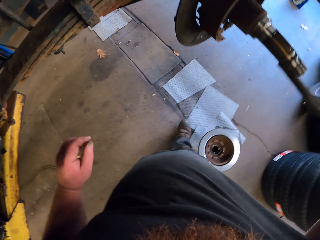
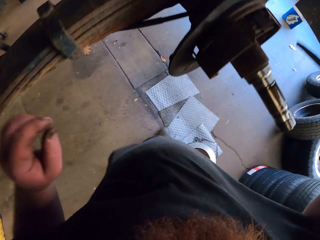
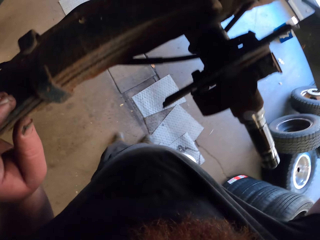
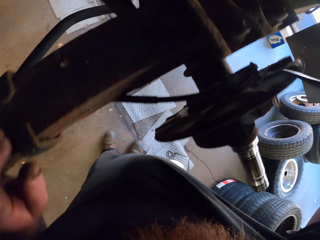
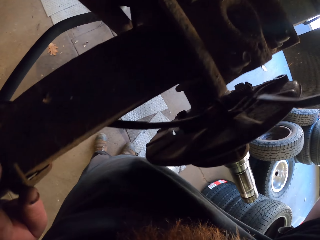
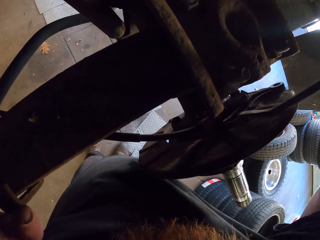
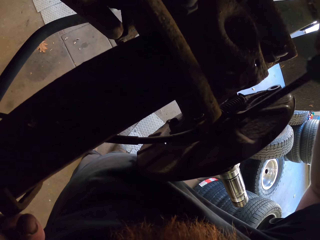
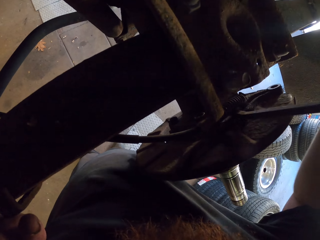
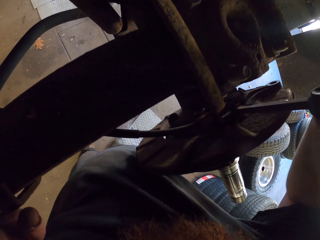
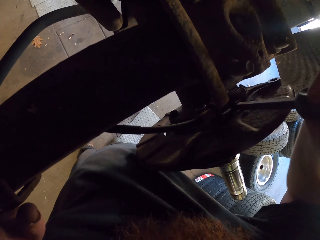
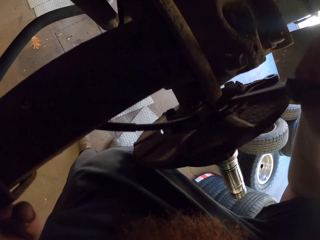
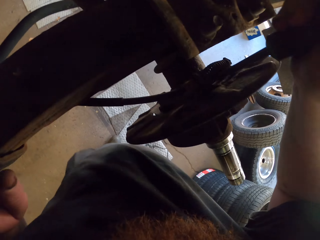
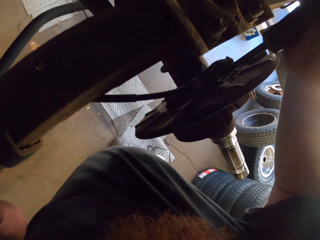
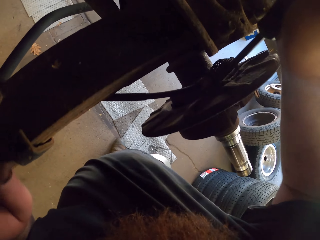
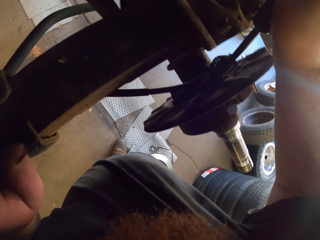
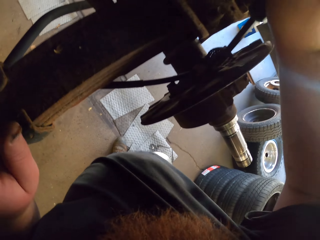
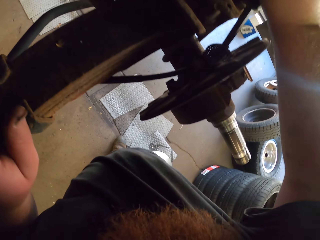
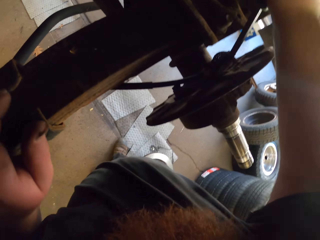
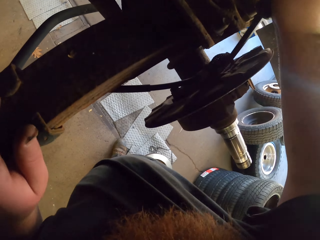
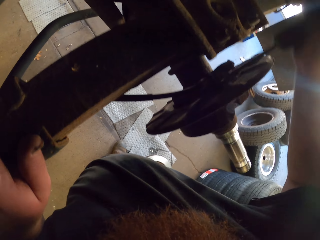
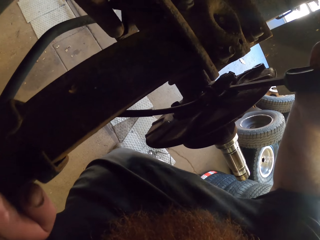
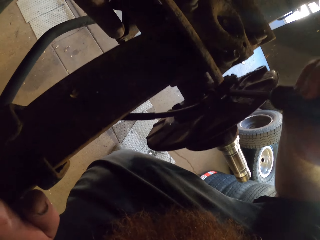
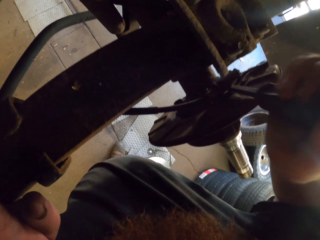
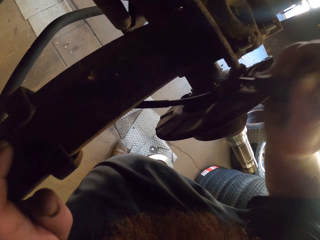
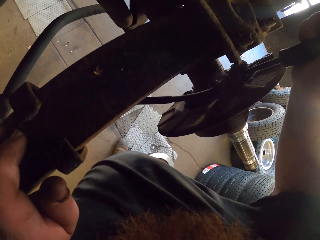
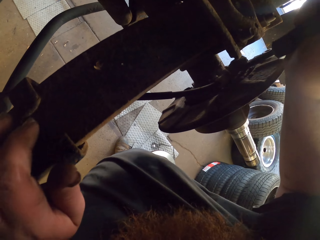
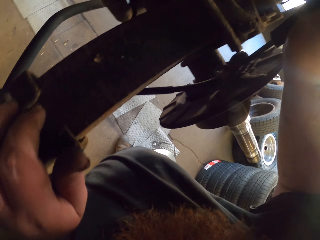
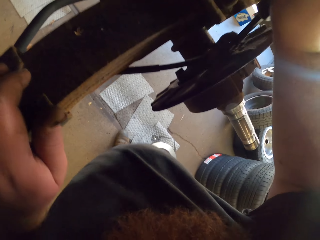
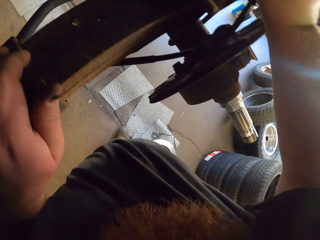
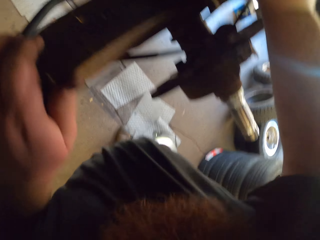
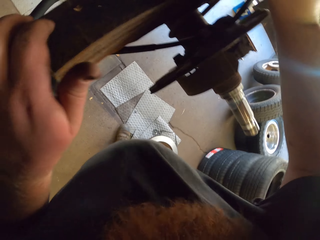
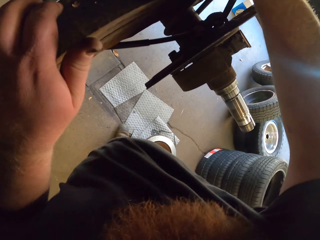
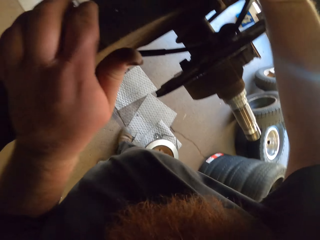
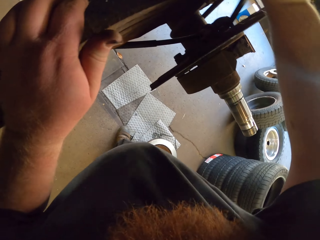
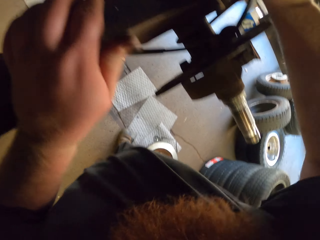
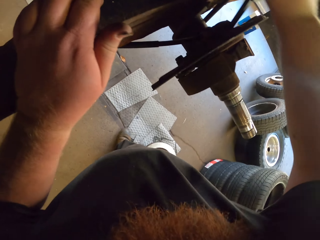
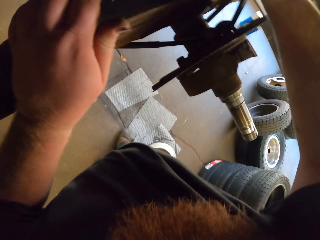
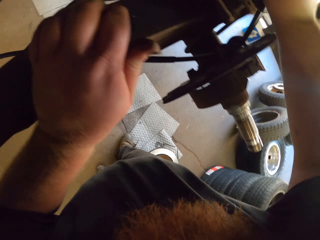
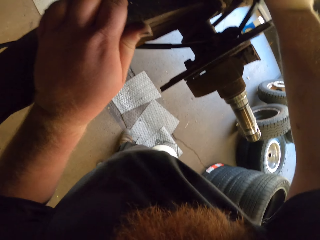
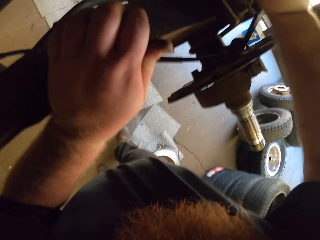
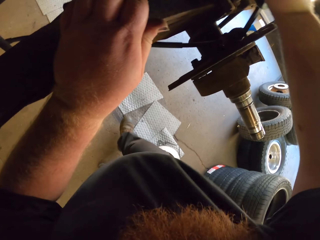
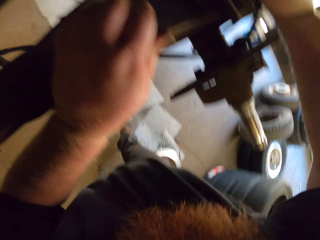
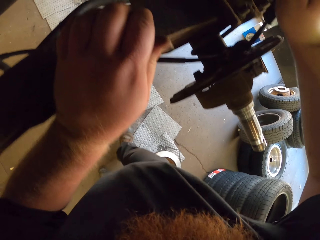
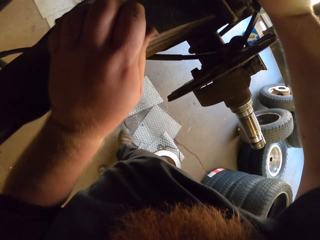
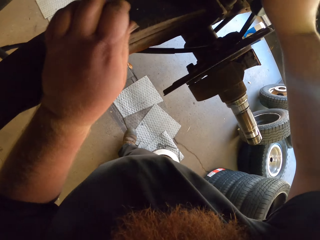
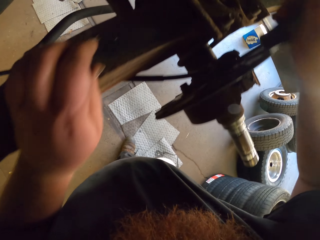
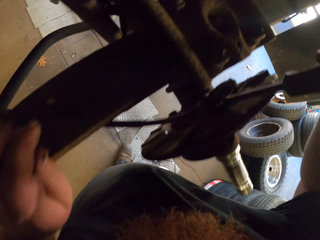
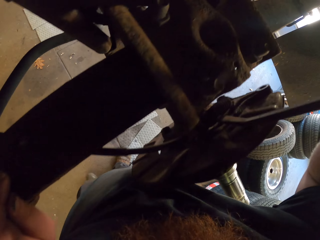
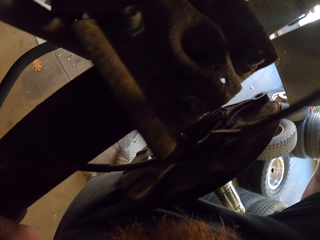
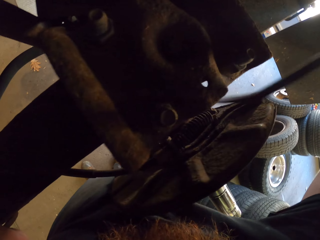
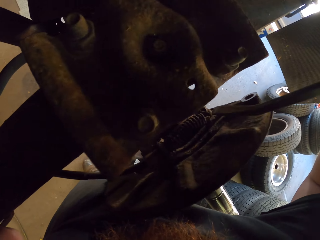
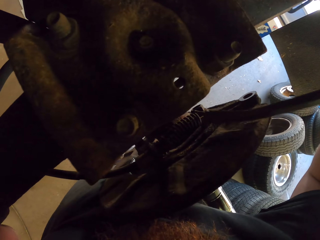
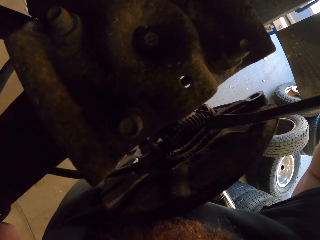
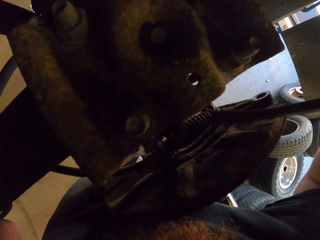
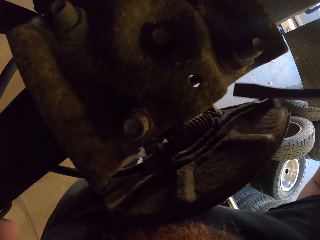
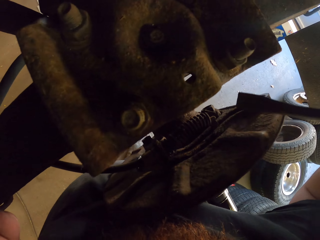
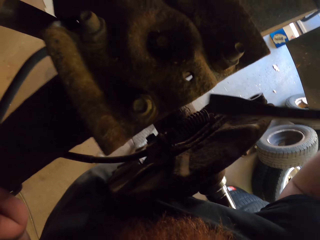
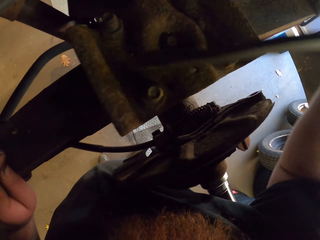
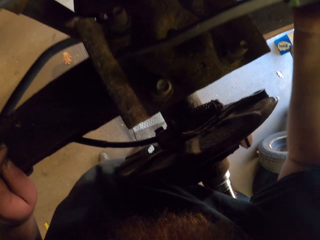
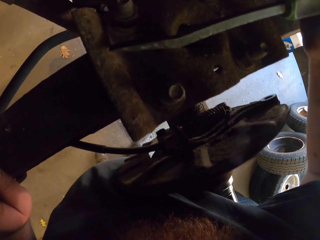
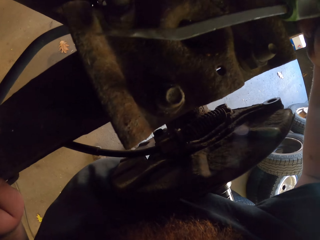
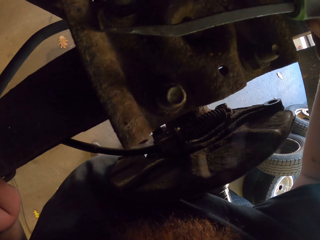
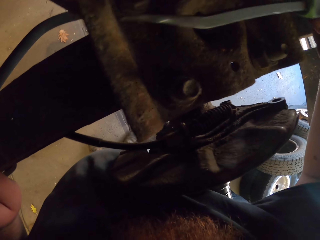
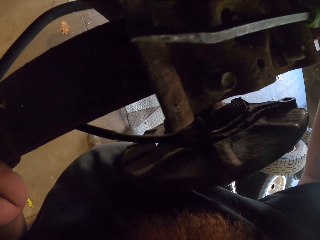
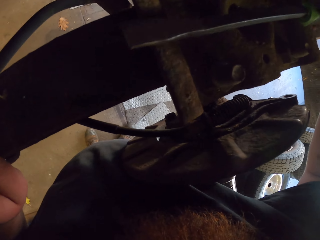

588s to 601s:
The camera wearer stops walking. They fix the wheel center. They use a screwdriver to remove the front parking brake cable. They remove the screwdriver from the brake cable. They withhold the screwdriver.

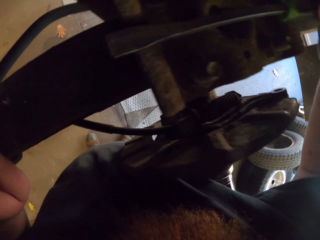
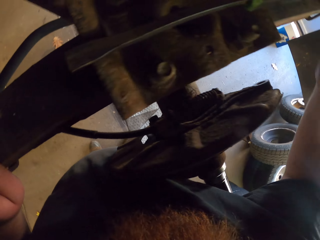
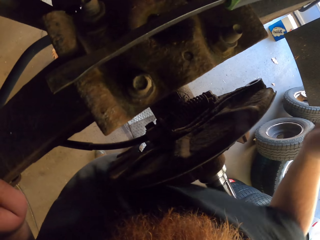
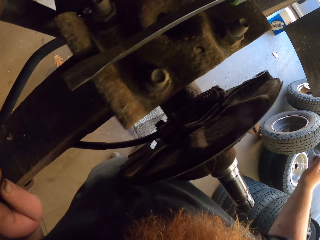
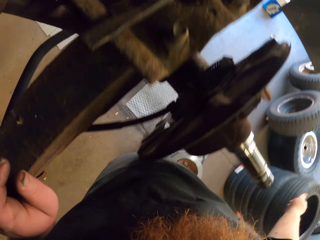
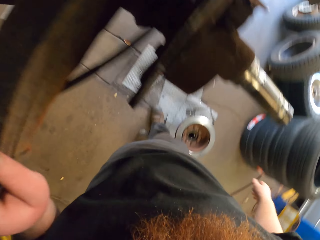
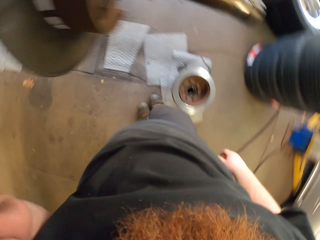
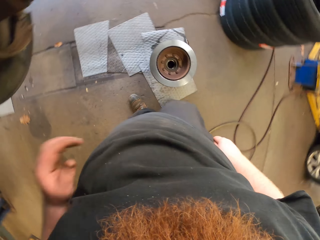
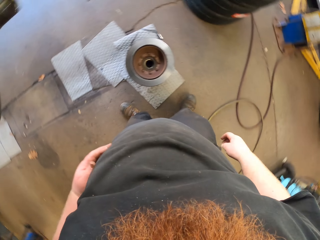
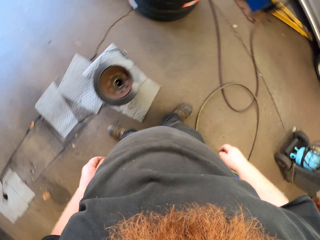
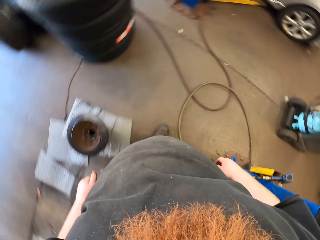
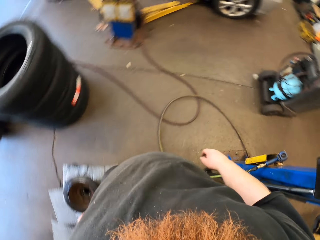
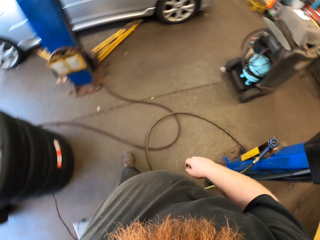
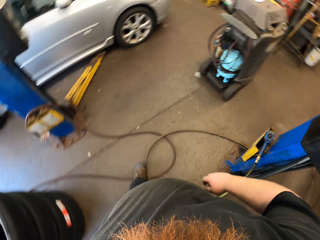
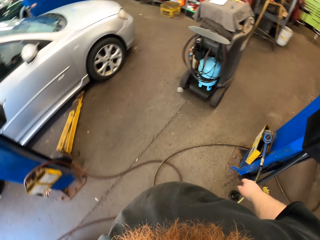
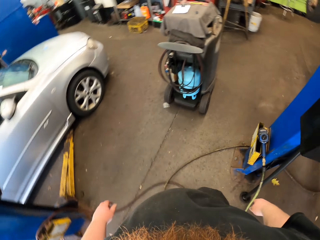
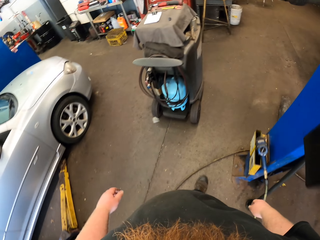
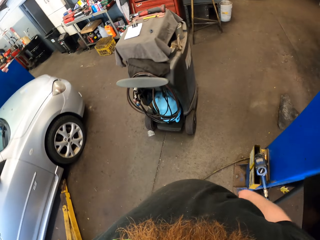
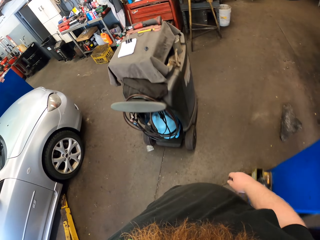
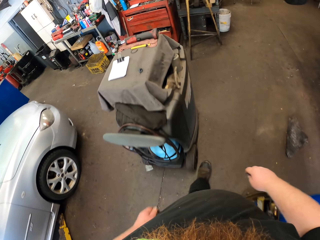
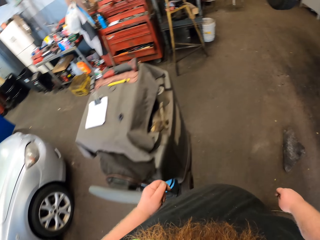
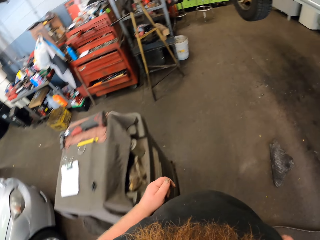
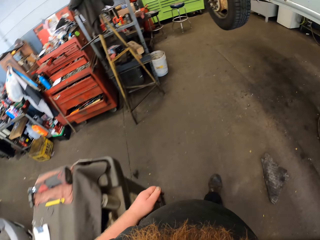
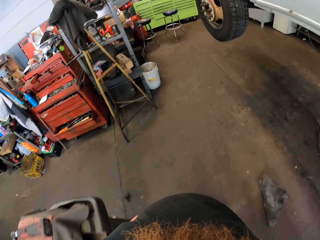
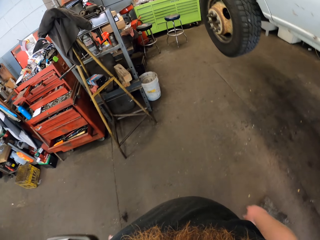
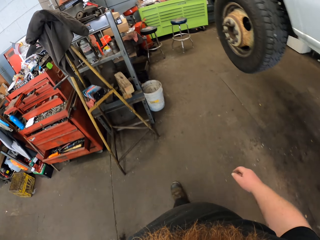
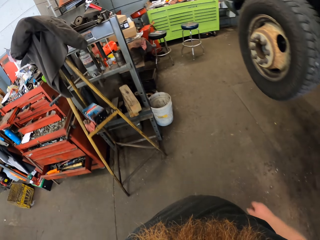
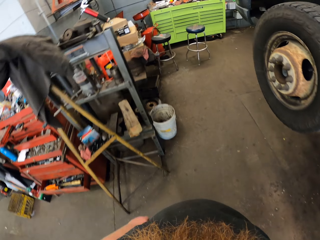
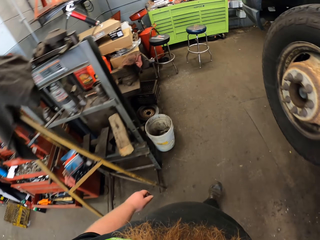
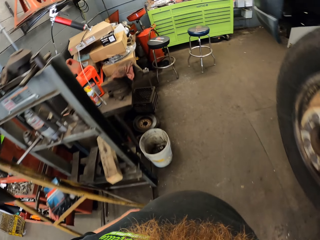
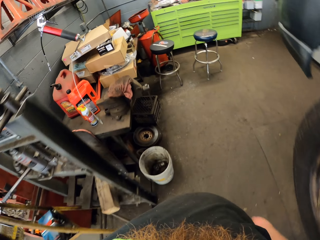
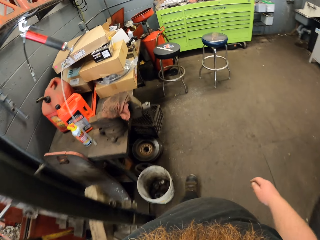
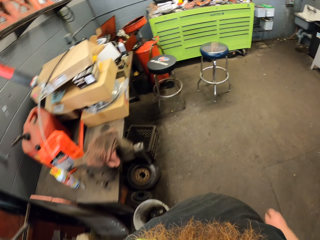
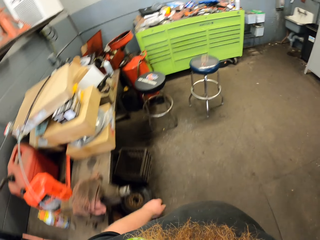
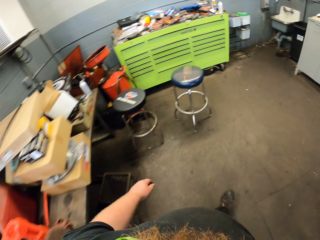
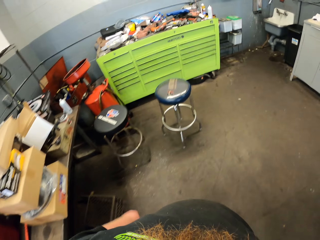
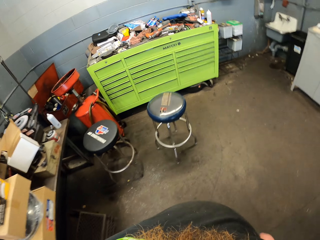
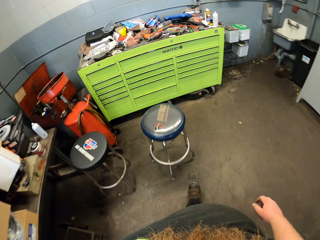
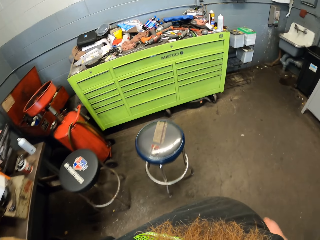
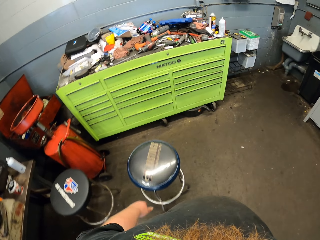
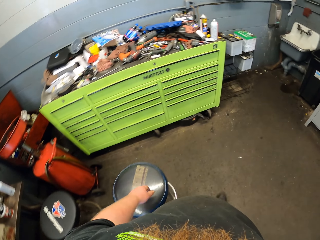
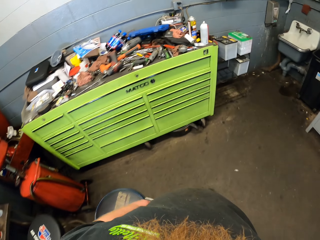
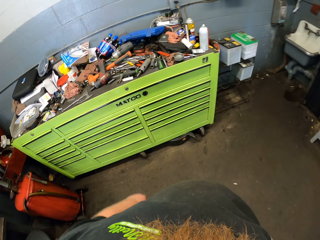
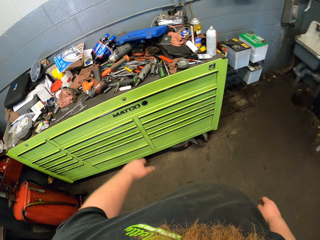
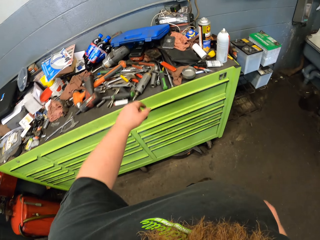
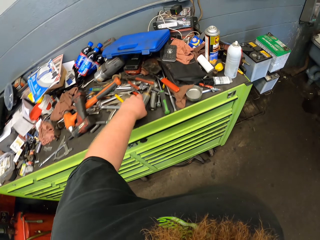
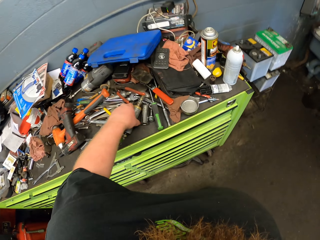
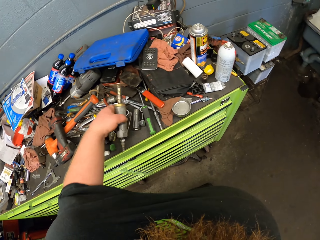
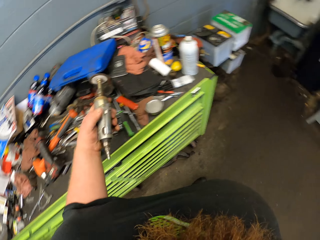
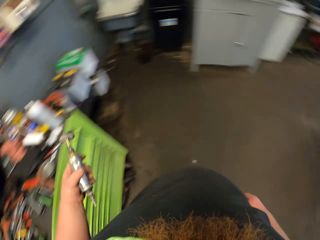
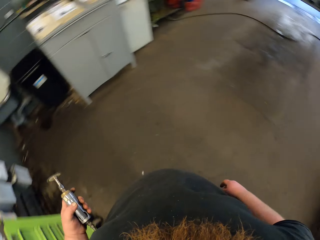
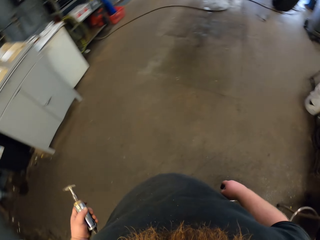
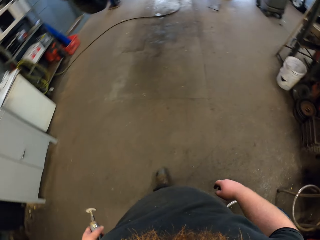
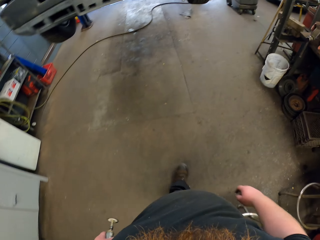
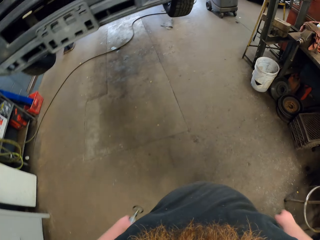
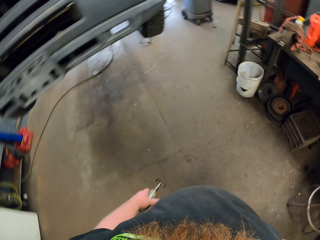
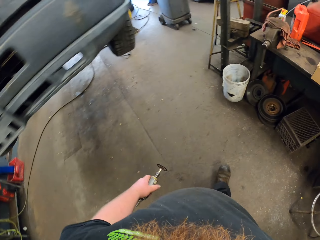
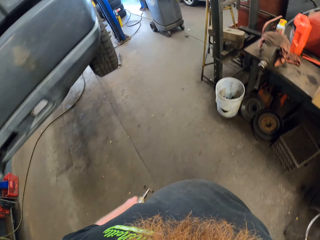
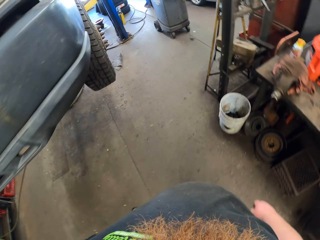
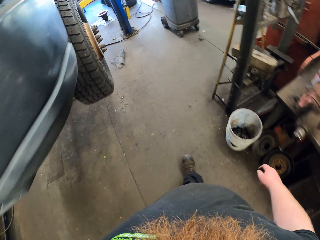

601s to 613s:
The camera wearer walks around. They pick up a grind cutting machine. They grab a wrench. They walk back with the grind cutting machine. They take an electric cable.
